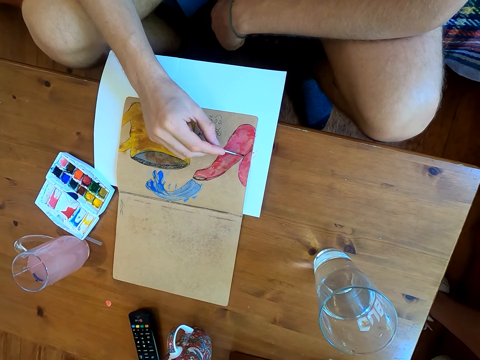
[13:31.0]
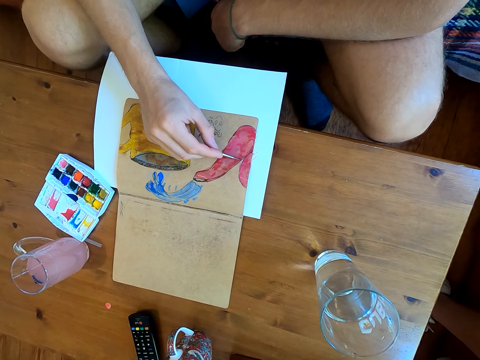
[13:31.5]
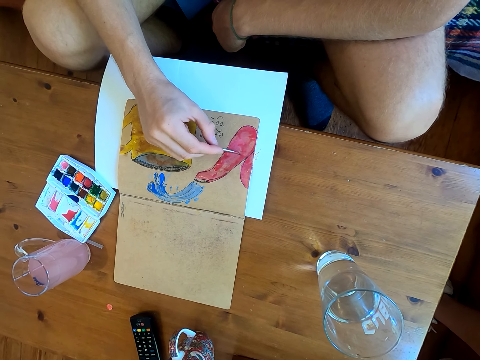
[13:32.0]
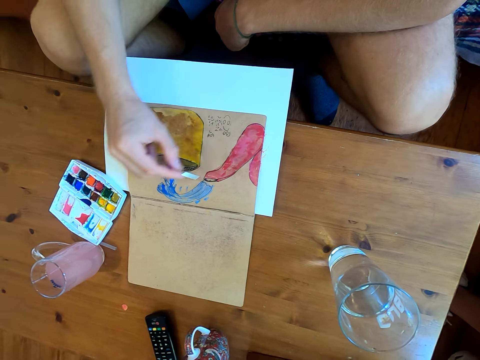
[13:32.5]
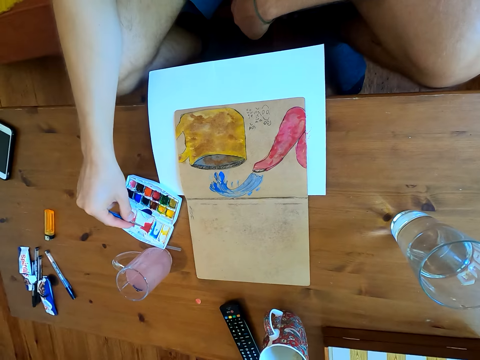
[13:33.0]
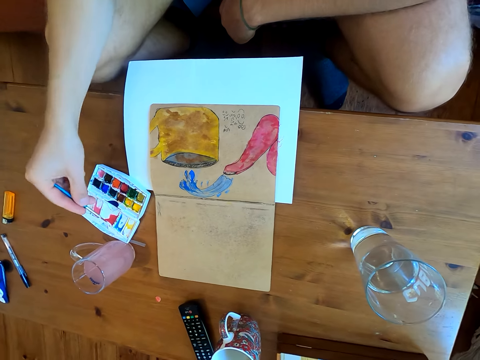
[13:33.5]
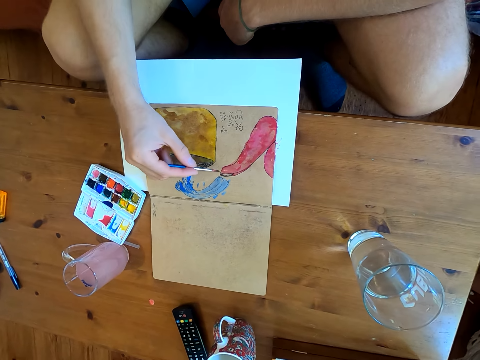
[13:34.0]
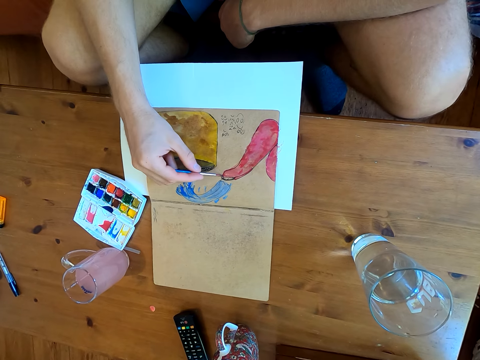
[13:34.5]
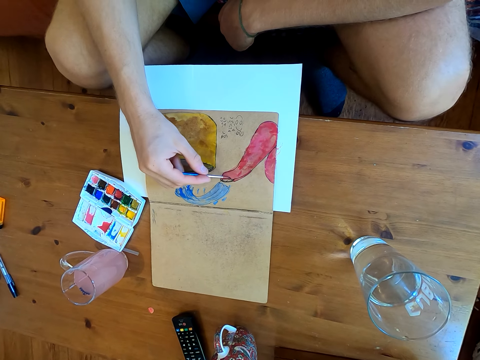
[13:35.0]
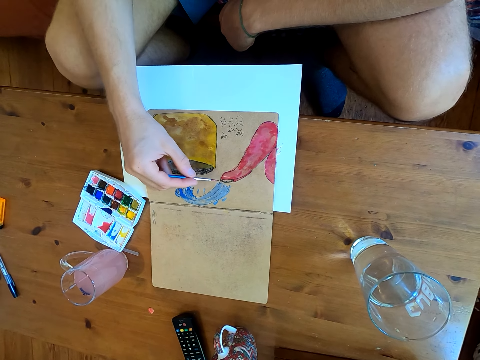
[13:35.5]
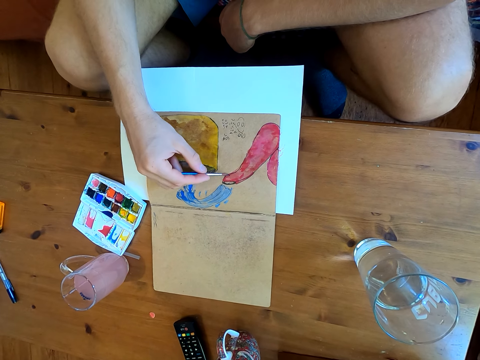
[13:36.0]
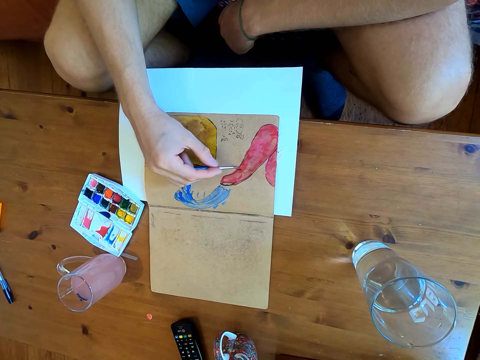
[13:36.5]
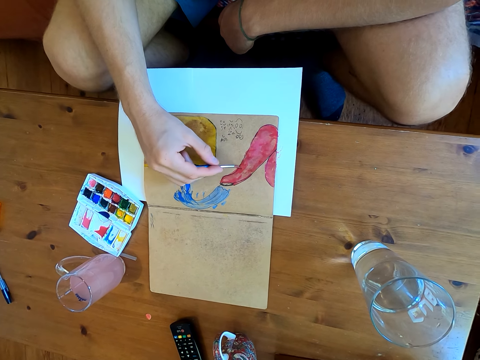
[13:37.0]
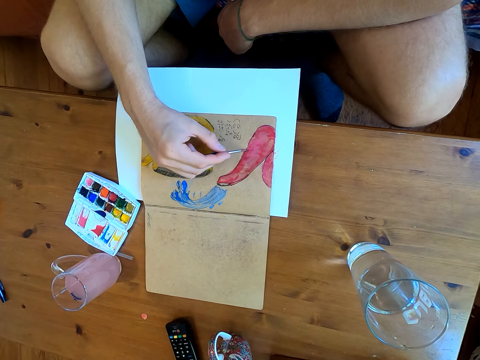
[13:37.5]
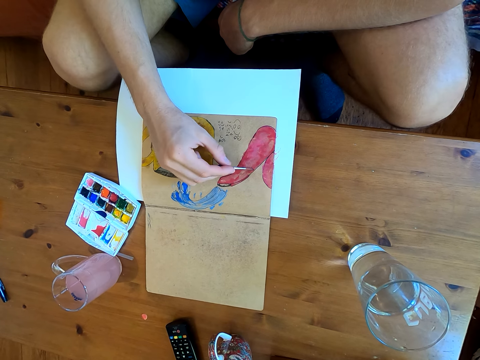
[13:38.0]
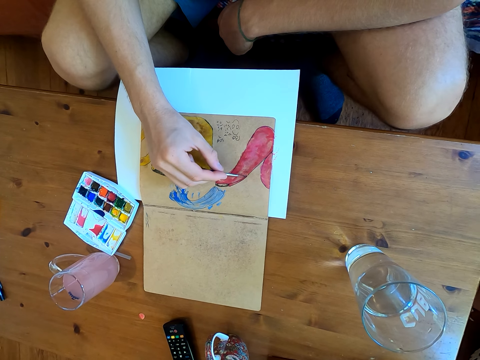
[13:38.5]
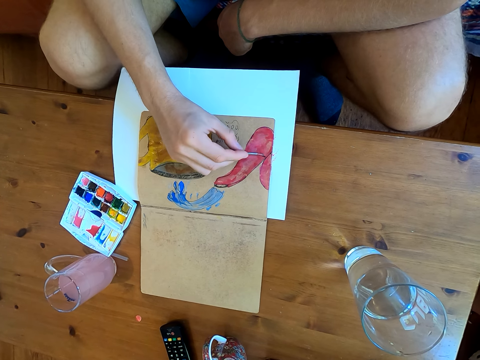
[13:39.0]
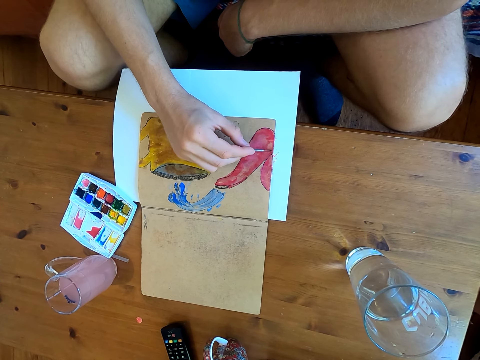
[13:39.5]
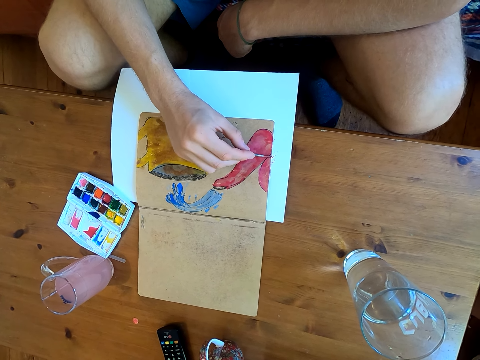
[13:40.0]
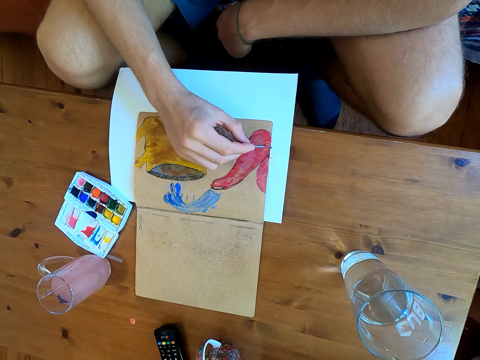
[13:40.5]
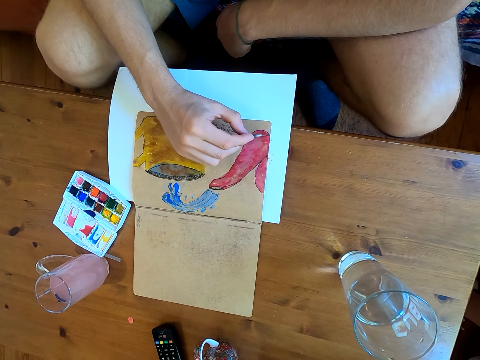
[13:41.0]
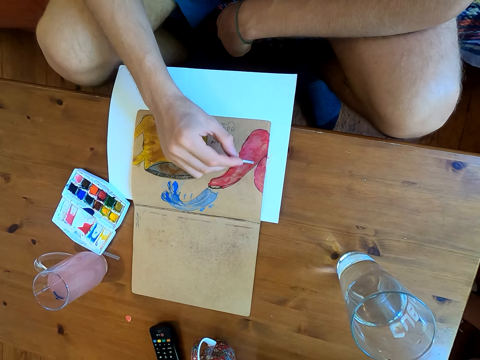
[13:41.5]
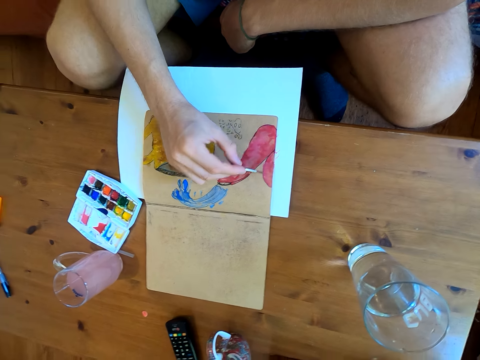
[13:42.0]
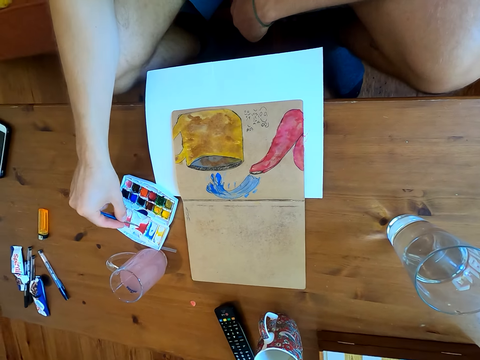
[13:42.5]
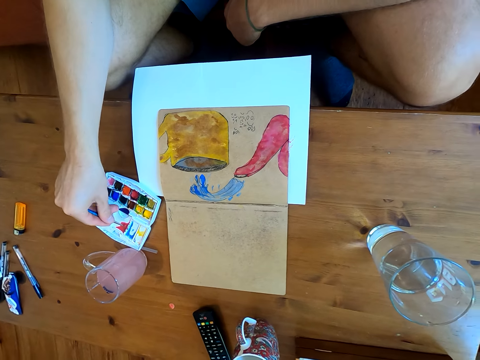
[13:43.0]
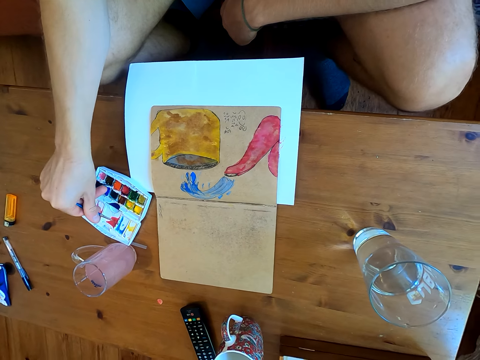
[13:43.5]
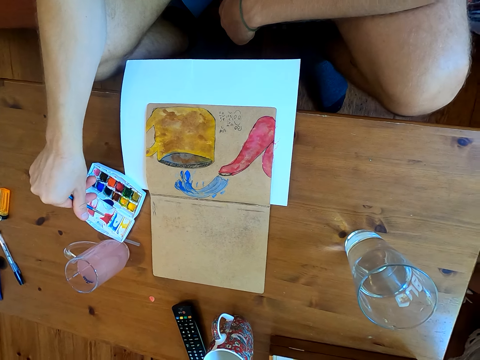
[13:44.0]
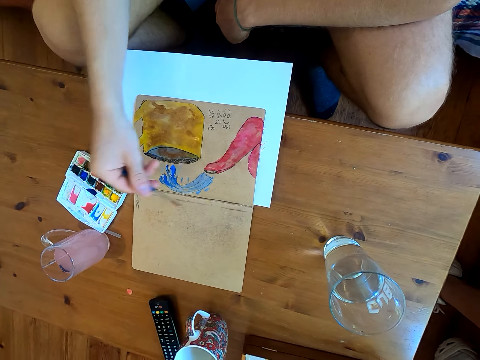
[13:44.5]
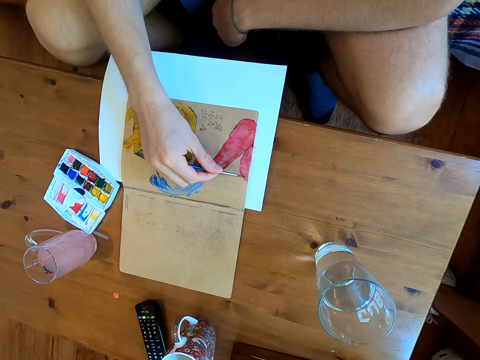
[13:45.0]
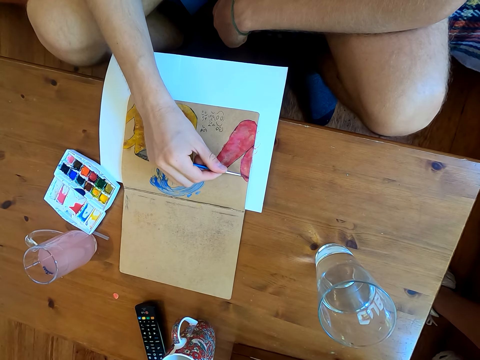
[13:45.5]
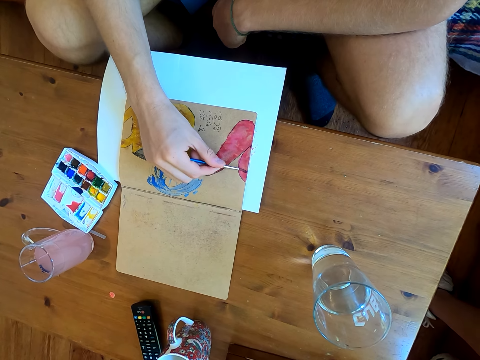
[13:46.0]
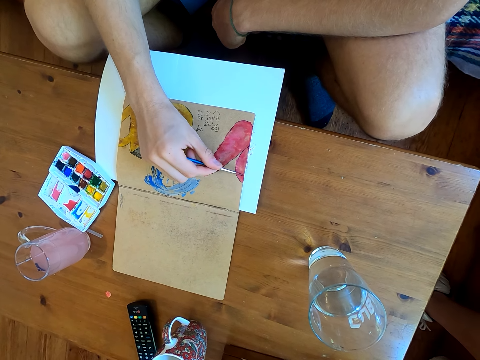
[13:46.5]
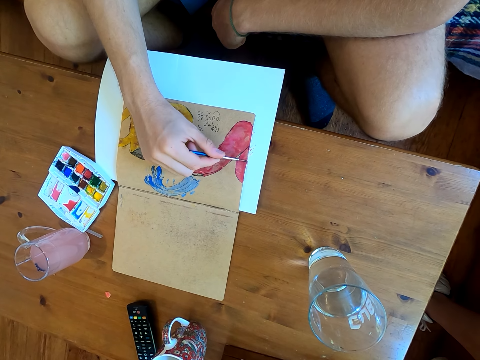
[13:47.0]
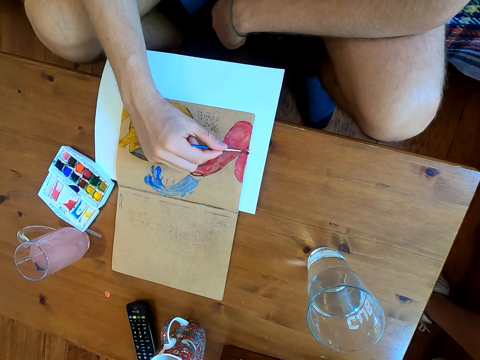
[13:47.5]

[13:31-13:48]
The camera wearer immerses the brush in watercolor. They paint on a paper. They immerse the brush in the watercolor. They paint on the paper.

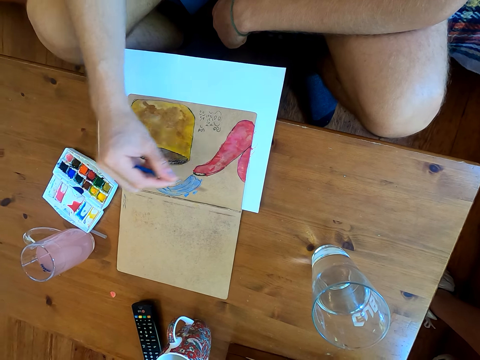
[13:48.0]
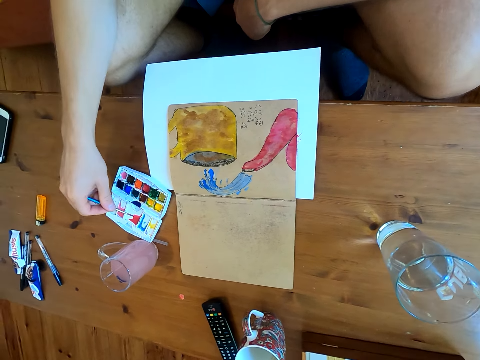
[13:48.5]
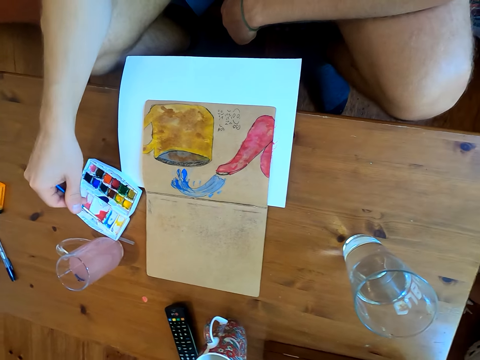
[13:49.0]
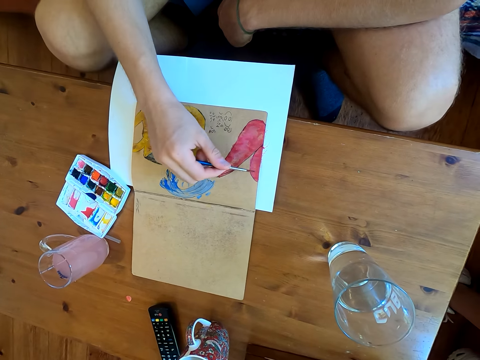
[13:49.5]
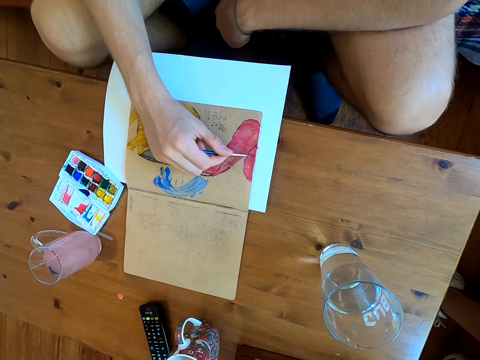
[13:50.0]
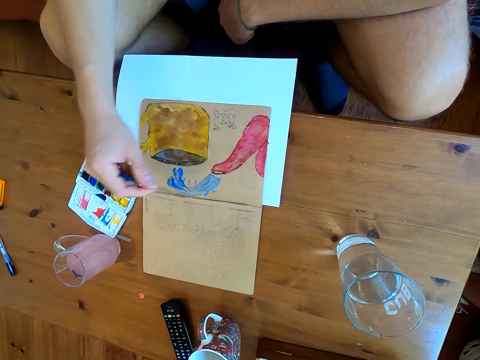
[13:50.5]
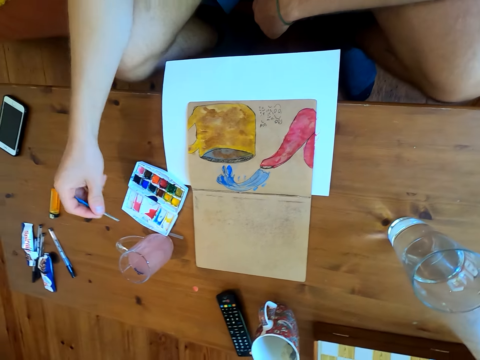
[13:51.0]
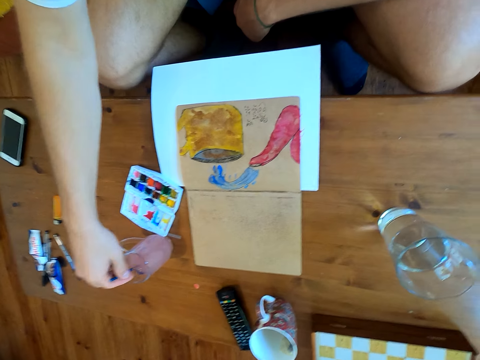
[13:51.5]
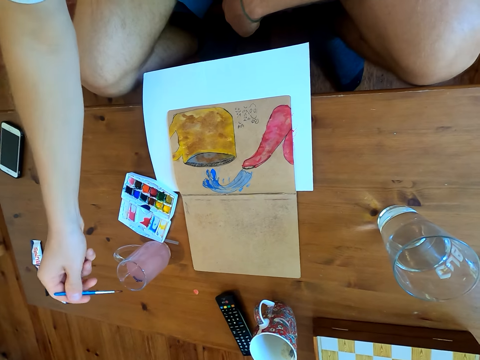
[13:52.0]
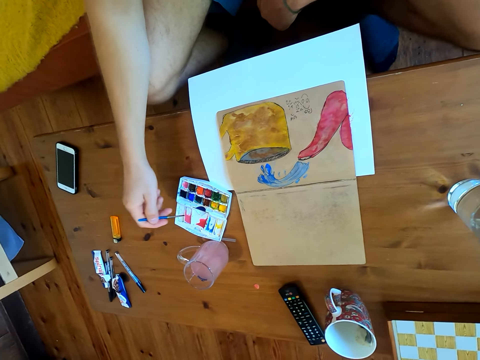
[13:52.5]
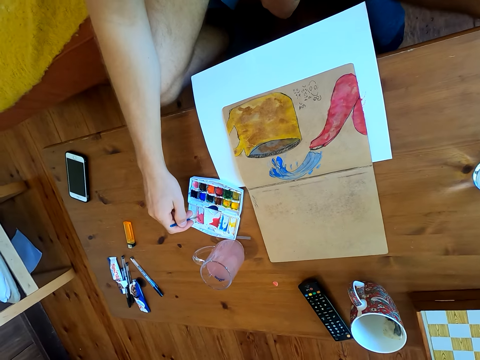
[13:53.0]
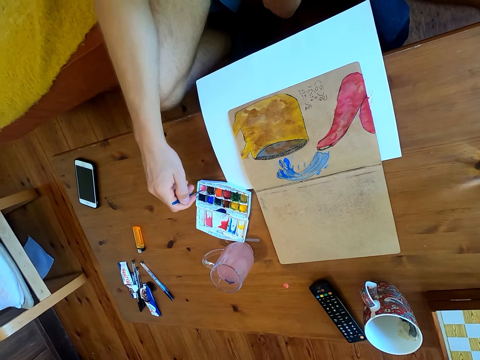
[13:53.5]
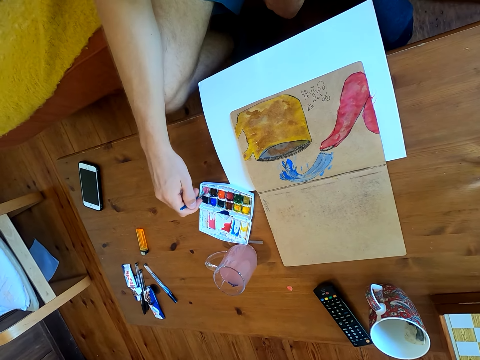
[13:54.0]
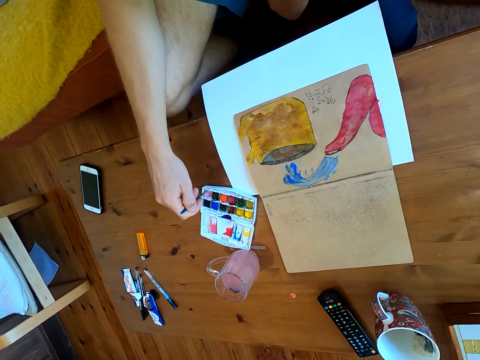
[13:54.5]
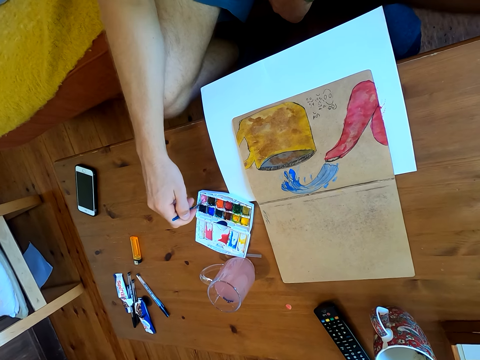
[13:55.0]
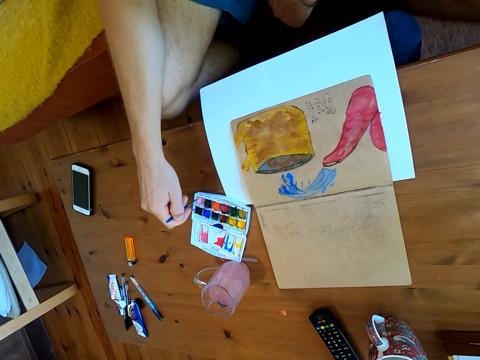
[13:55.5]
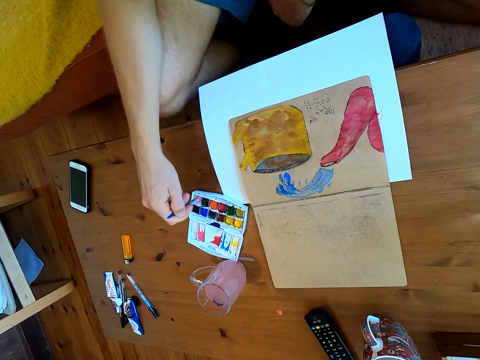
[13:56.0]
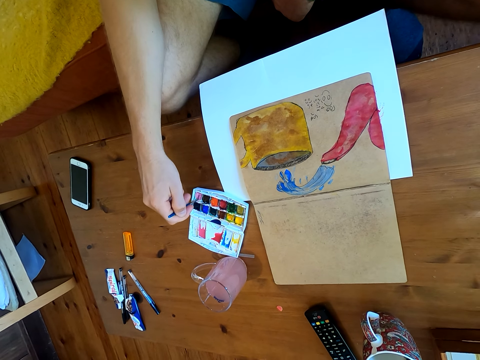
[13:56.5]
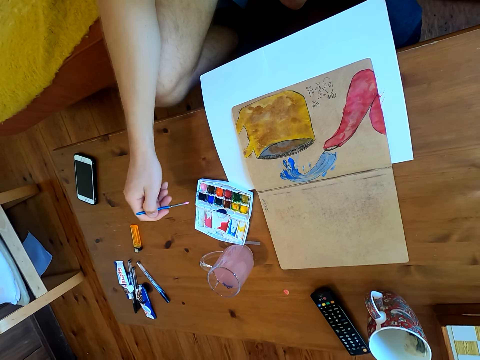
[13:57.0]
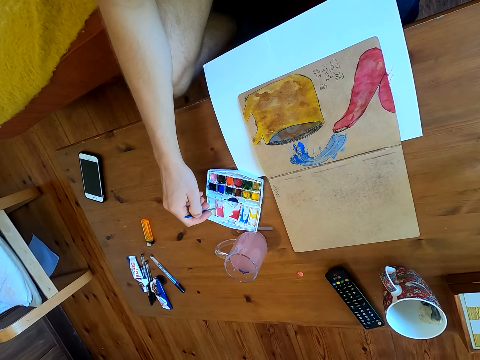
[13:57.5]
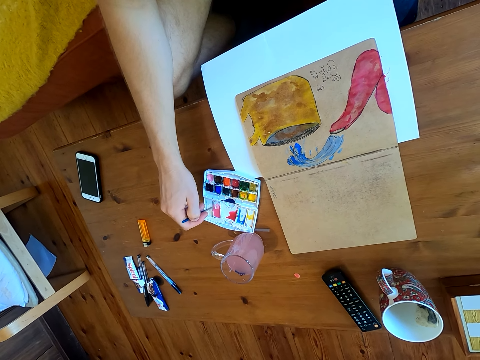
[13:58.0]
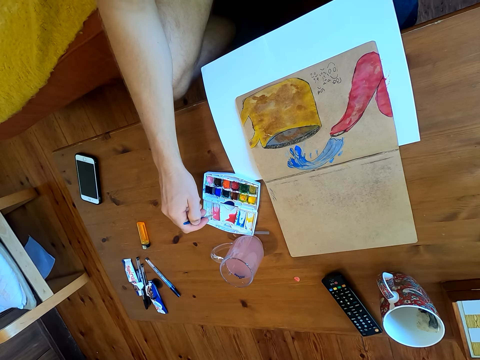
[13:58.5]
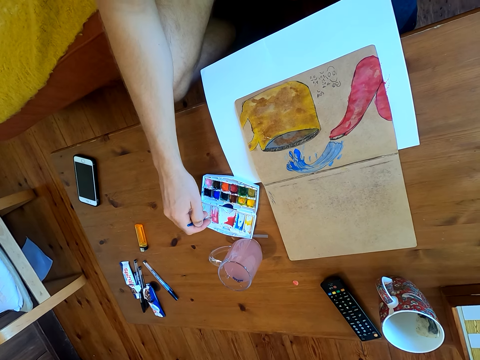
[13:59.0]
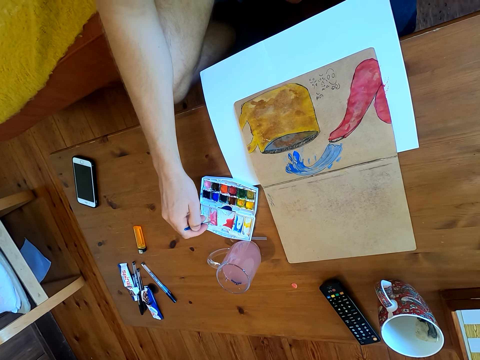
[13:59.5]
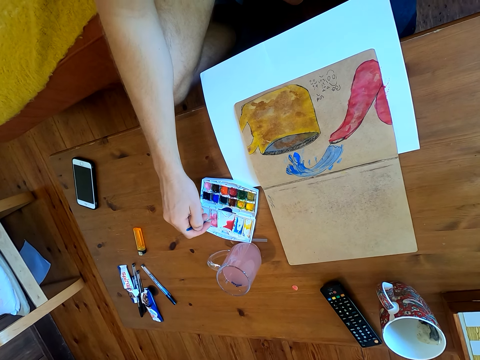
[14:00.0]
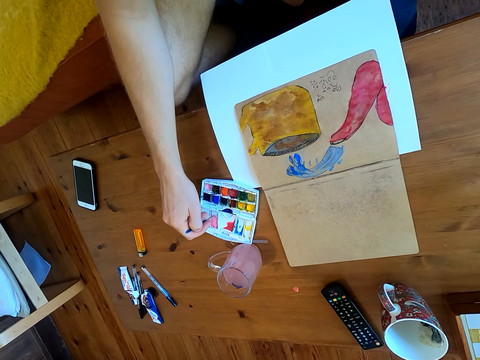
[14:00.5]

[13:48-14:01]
The camera wearer immerses the brush in watercolor. They paint on a paper. They dip the brush in liquid. They mix the paints on the paint plate. They immerse the brush in watercolor.
